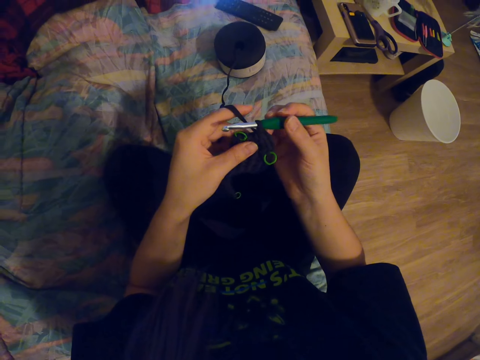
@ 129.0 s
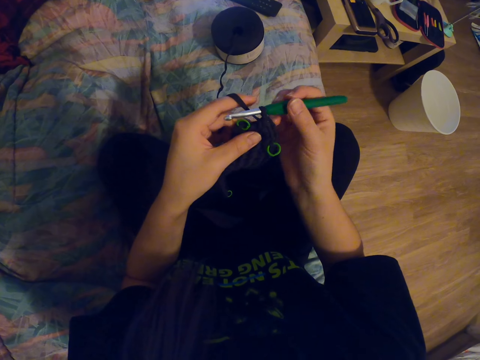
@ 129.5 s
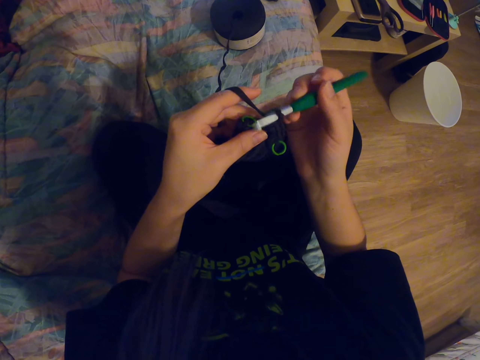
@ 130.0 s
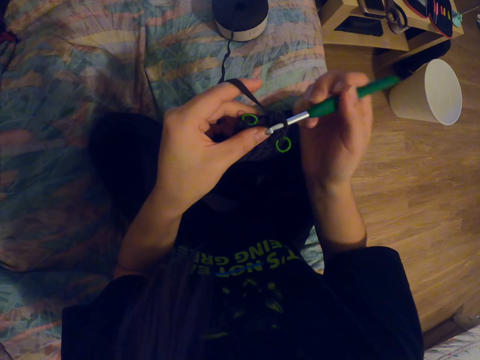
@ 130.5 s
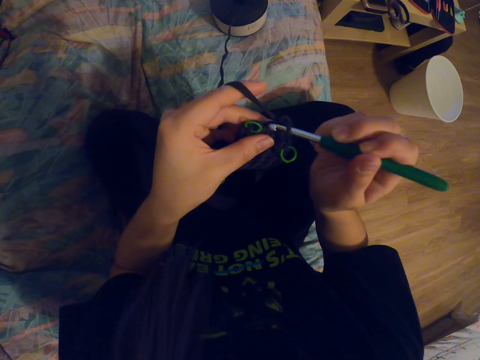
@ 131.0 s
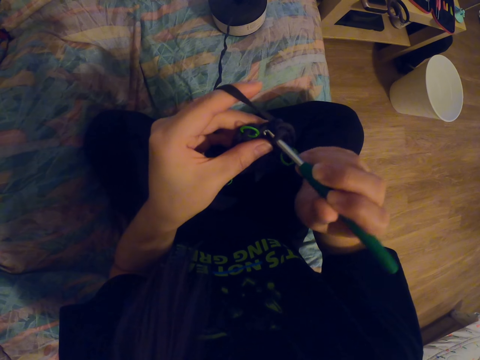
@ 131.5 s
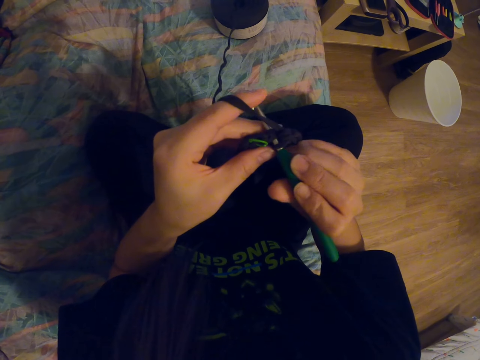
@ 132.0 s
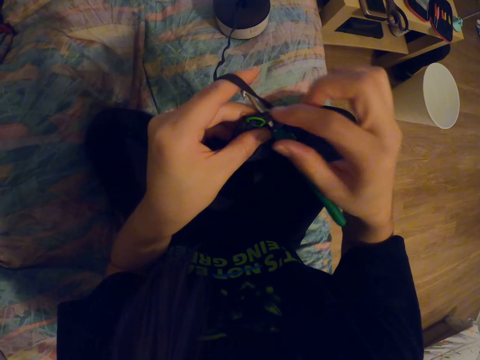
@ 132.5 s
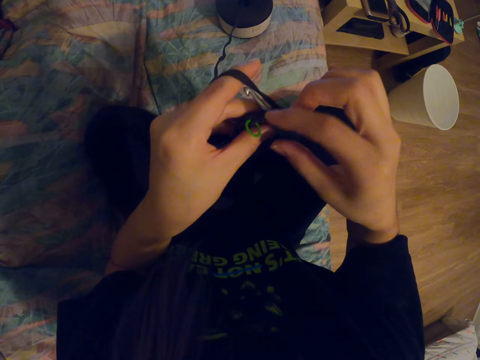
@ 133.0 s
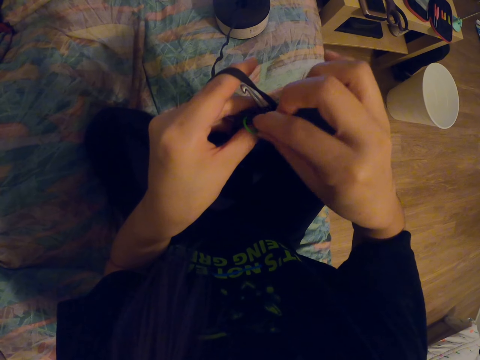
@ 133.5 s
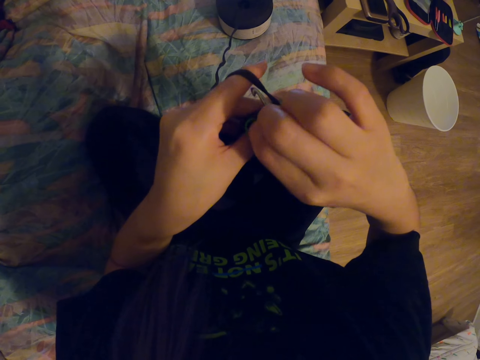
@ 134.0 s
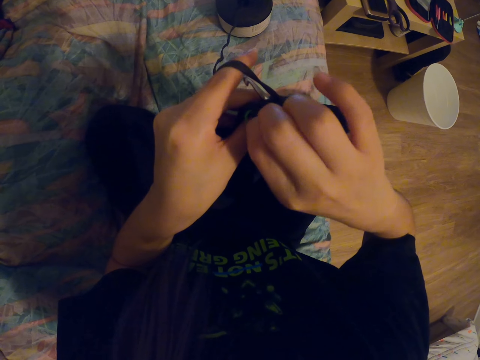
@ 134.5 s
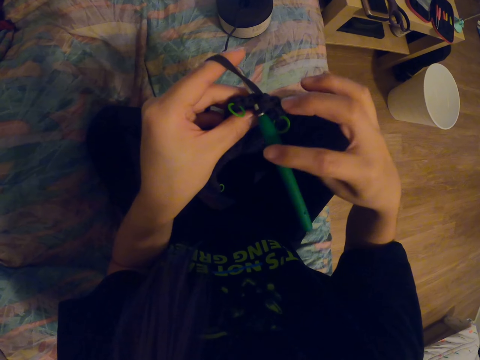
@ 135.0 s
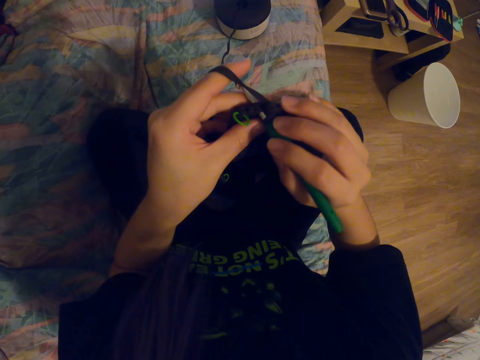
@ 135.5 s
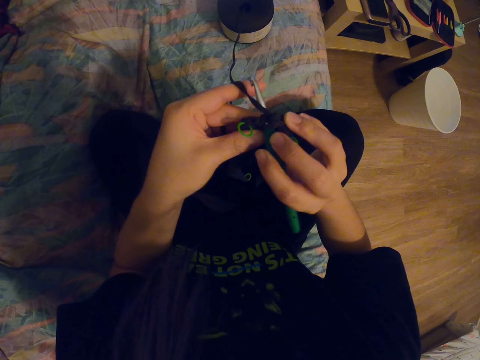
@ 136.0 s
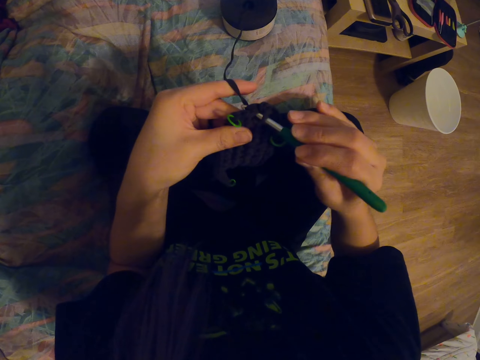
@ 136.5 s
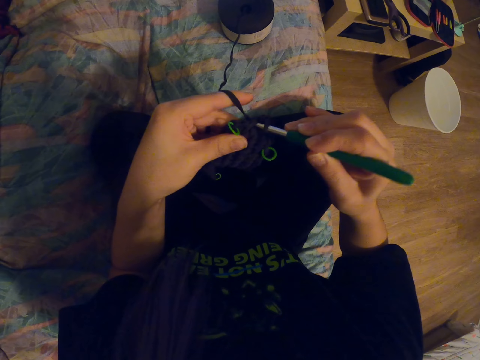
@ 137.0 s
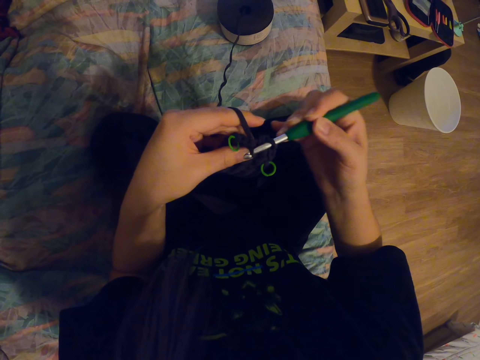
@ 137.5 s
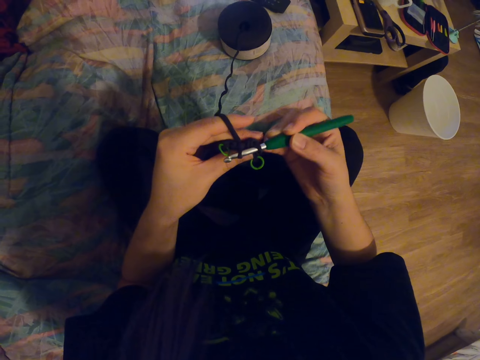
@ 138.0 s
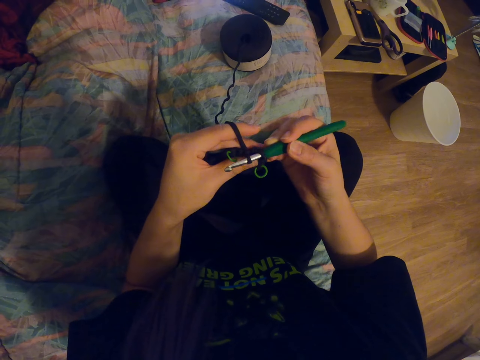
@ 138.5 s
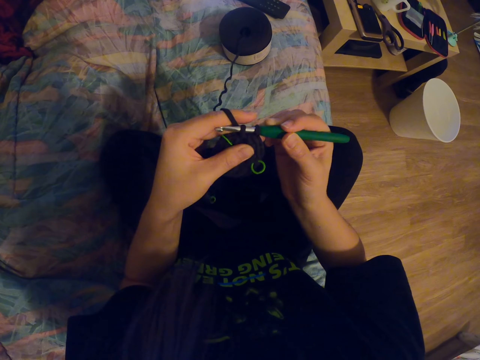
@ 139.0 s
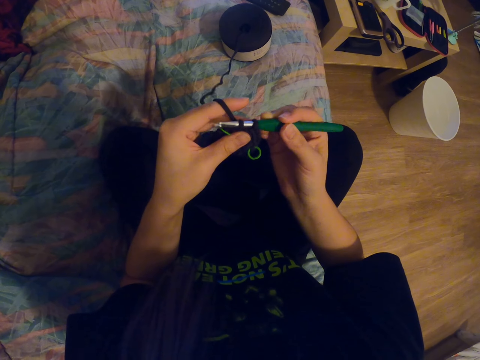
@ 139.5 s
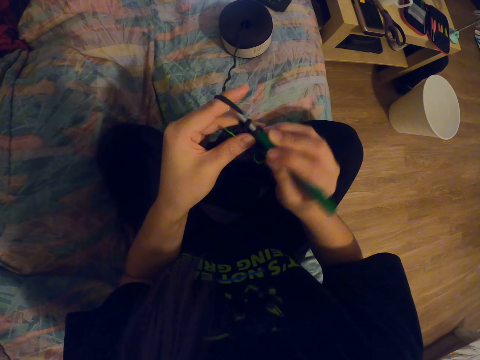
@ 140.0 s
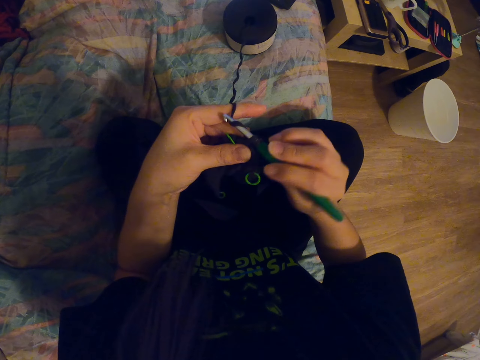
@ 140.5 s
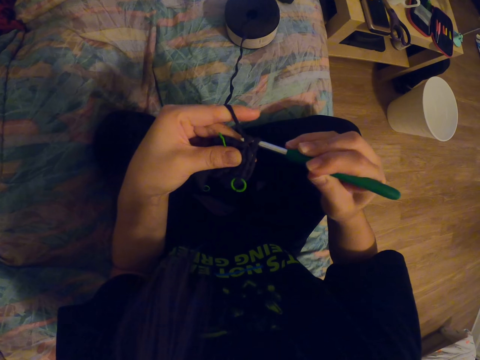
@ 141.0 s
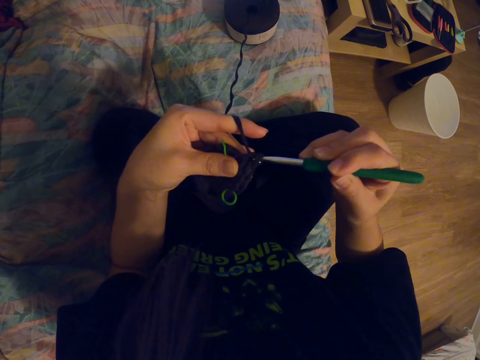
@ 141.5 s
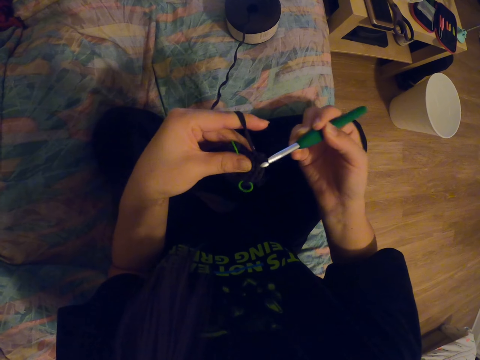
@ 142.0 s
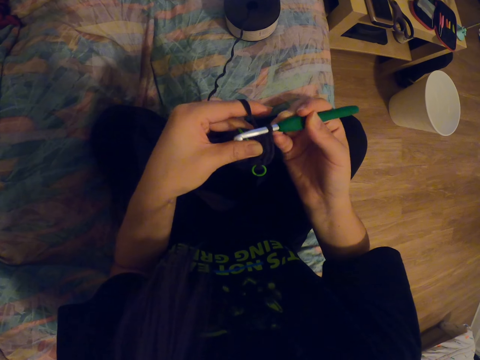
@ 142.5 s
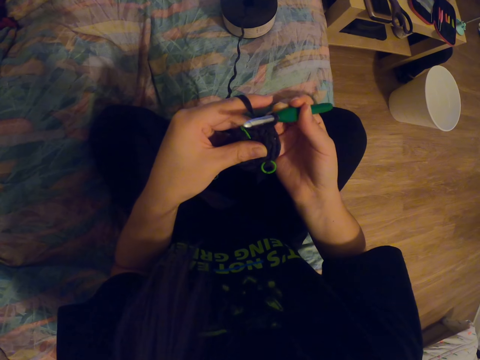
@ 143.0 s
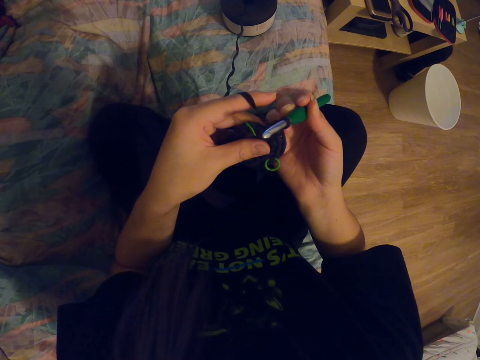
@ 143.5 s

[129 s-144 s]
The camera wearer knits the fabric with the crochet needle or knitting needle. She touches the plastic ring. She adjusts the plastic band on the knitting needle. She holds the crochet needle with her right hand. She knits the fabric with the crochet needle. She coils a knitting thread on the knitting needle. She knits the fabric with the knitting needle.

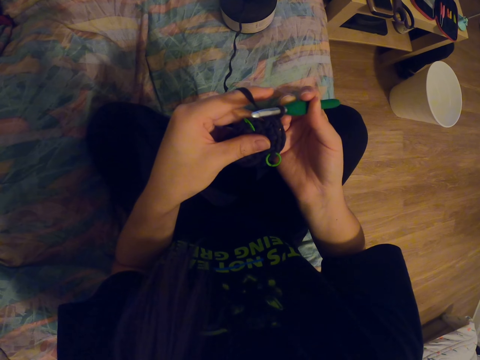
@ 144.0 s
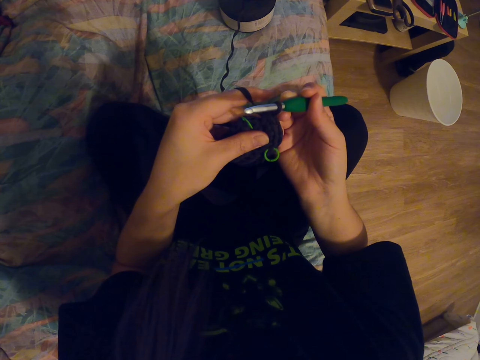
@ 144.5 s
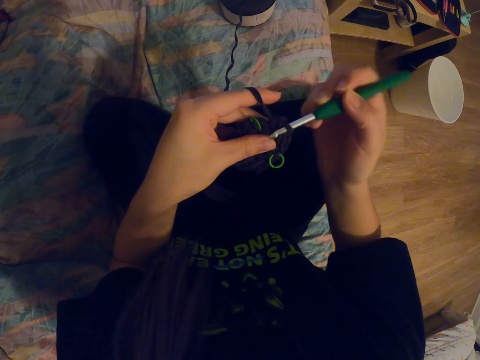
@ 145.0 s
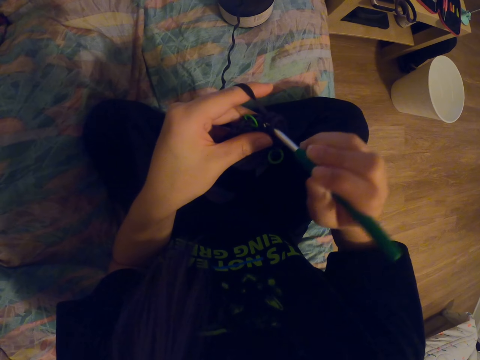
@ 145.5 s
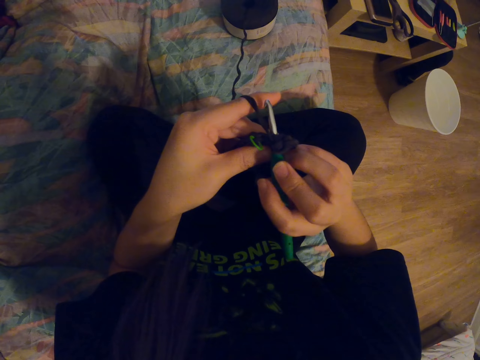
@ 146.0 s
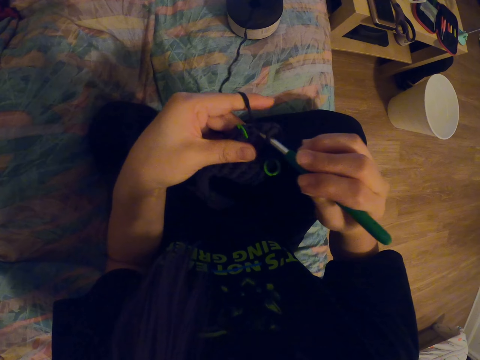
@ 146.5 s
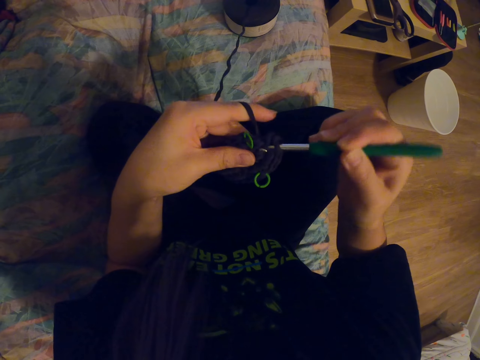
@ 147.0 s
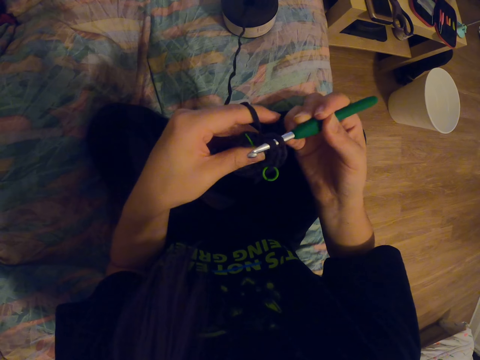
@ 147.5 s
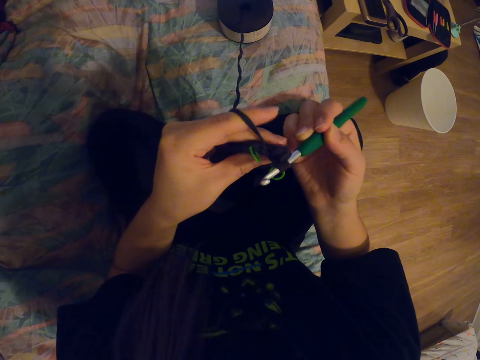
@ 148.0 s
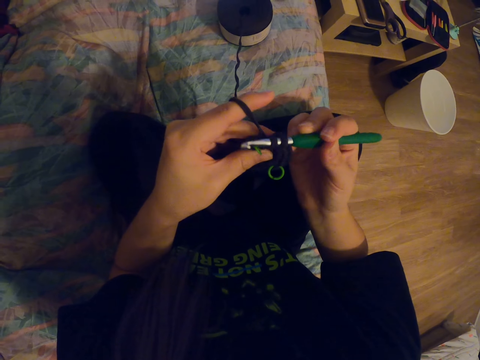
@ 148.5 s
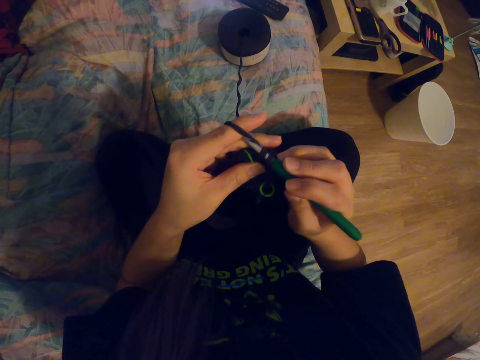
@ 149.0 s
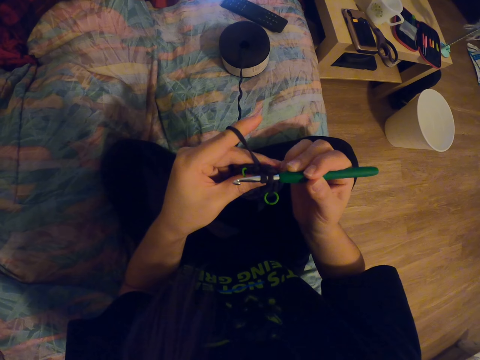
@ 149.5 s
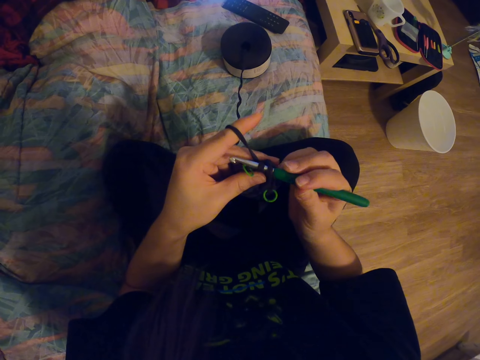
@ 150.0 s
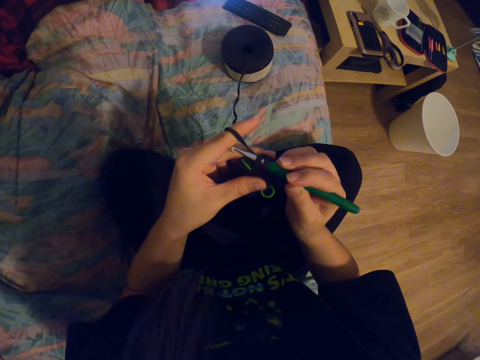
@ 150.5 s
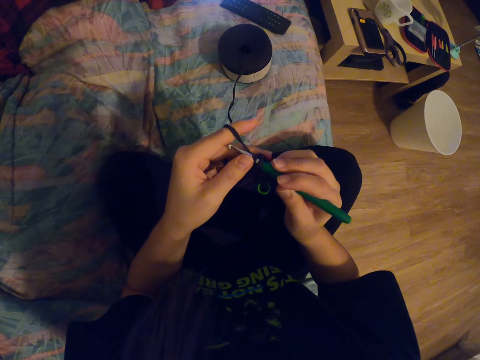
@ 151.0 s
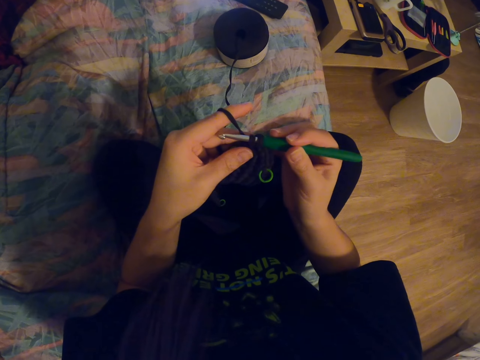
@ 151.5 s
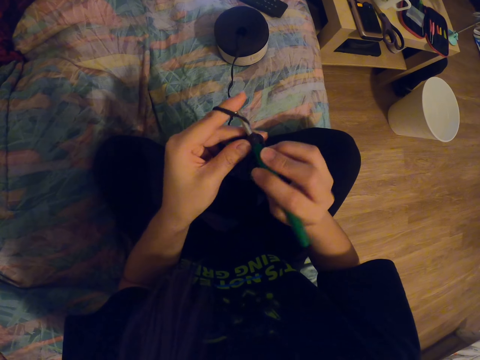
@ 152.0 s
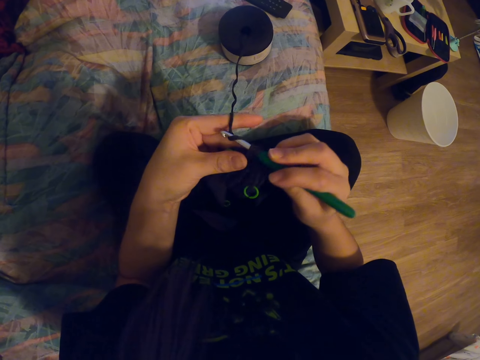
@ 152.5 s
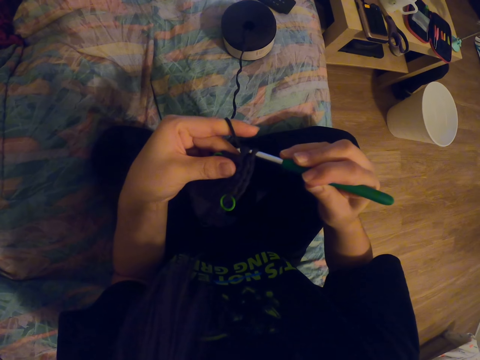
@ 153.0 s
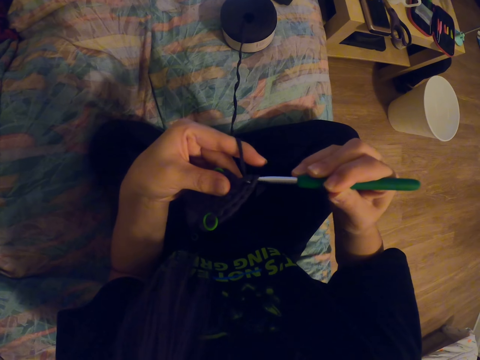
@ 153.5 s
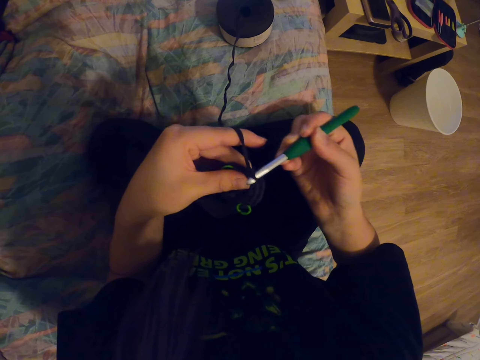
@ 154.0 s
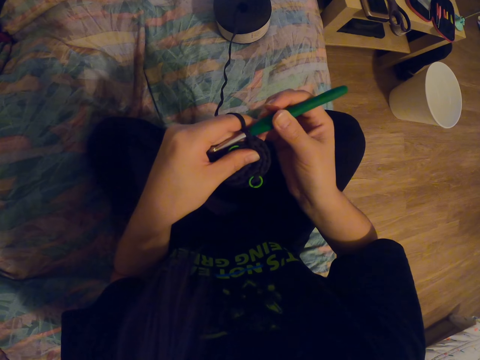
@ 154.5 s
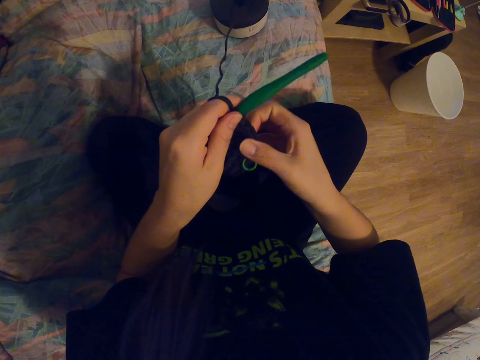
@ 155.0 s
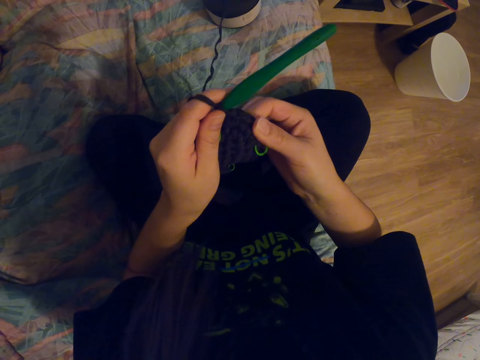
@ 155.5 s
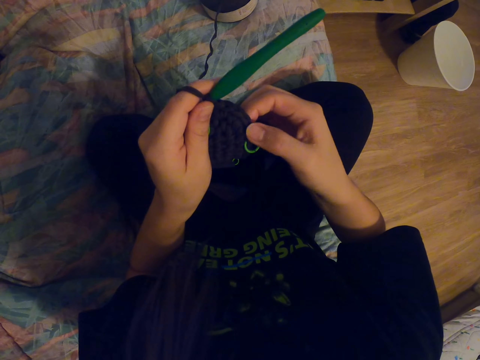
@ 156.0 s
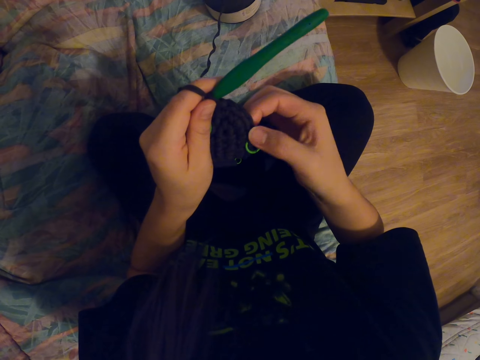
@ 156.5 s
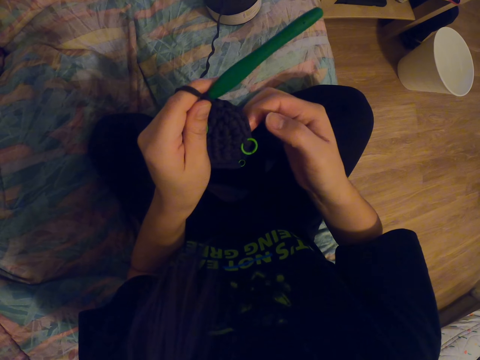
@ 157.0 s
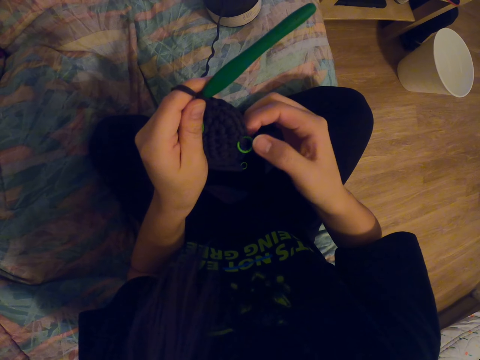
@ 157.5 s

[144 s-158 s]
The camera wearer adjusts a knitting needle on a knitted fabric. She knits the fabric with the knitting needle. She coils a knitting thread on the knitting needle. She knits the fabric with the knitting needle. She adjusts the fabric with her right hand.
